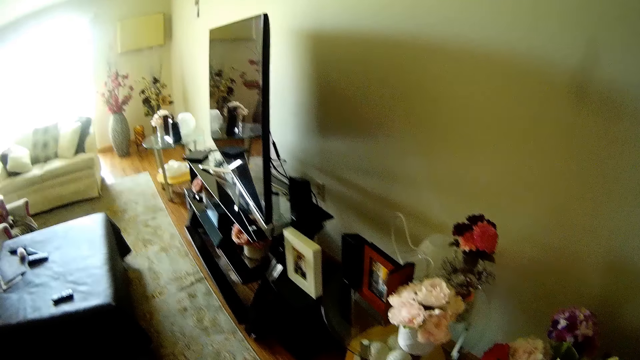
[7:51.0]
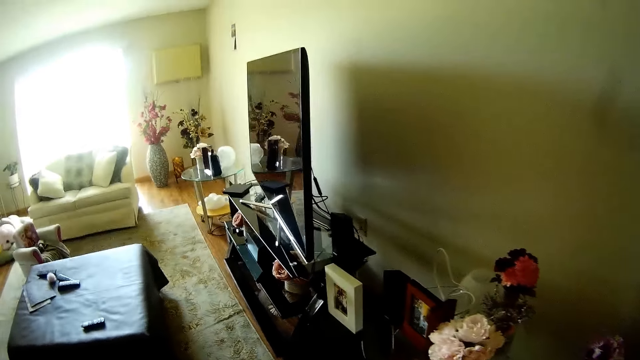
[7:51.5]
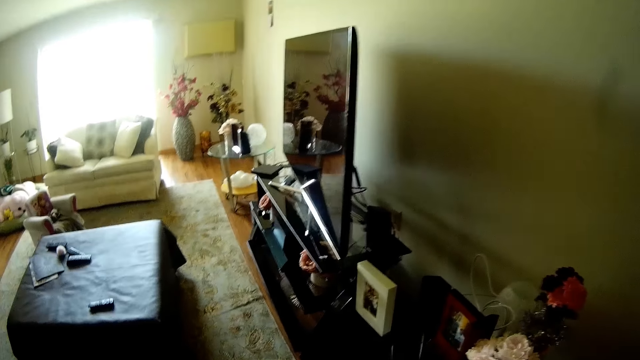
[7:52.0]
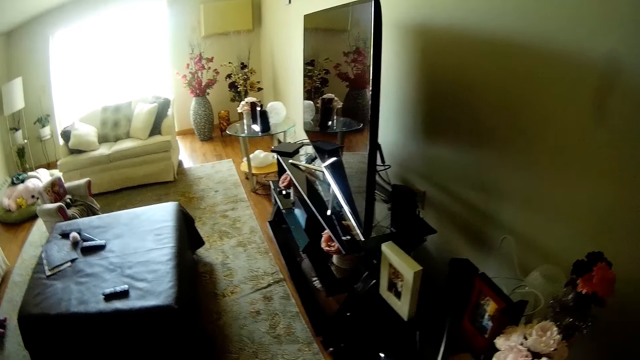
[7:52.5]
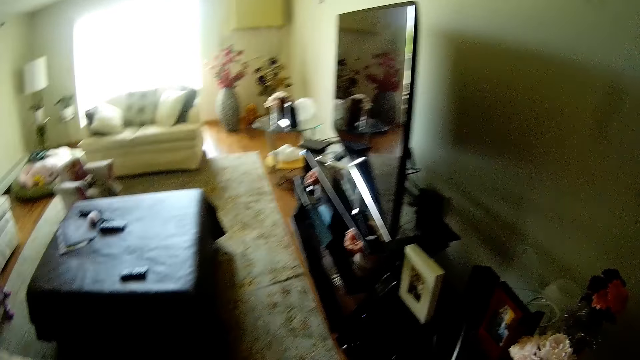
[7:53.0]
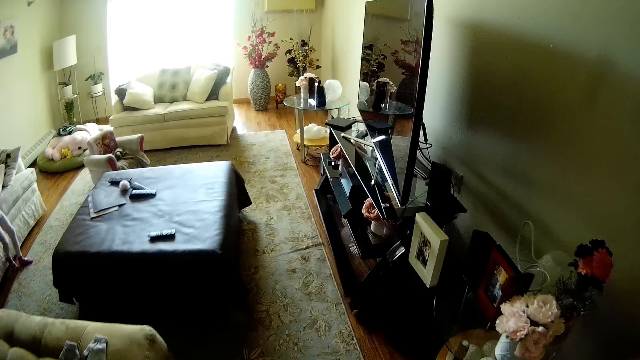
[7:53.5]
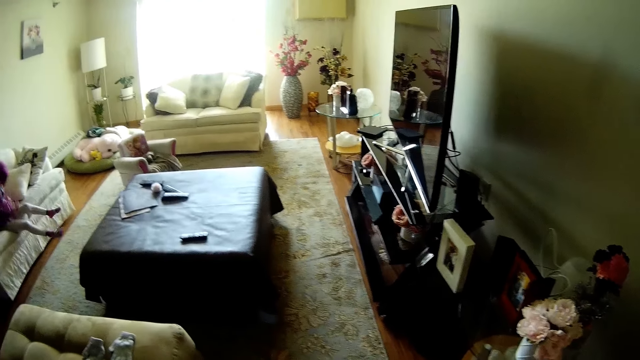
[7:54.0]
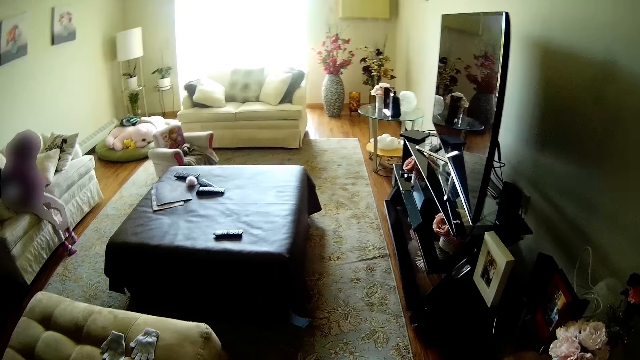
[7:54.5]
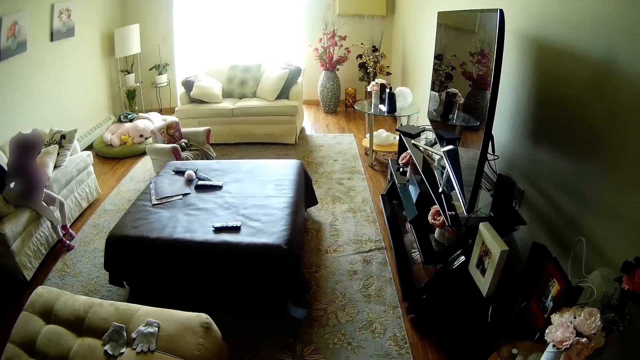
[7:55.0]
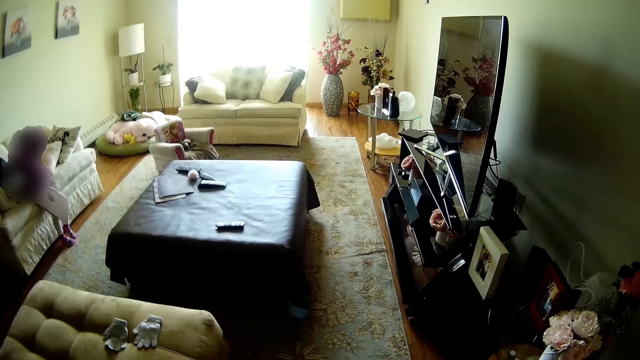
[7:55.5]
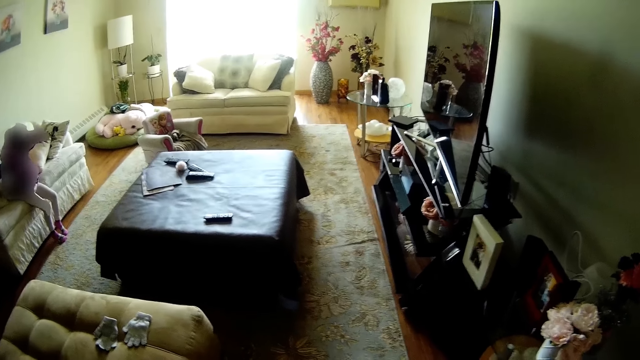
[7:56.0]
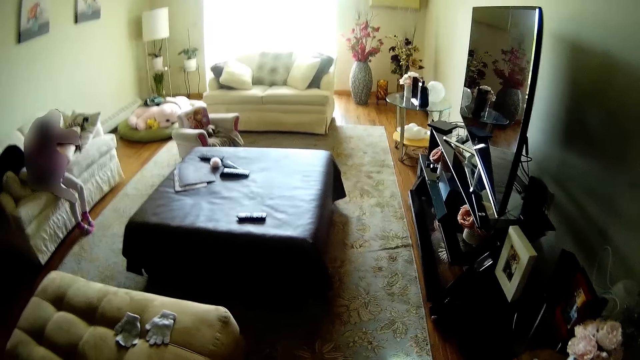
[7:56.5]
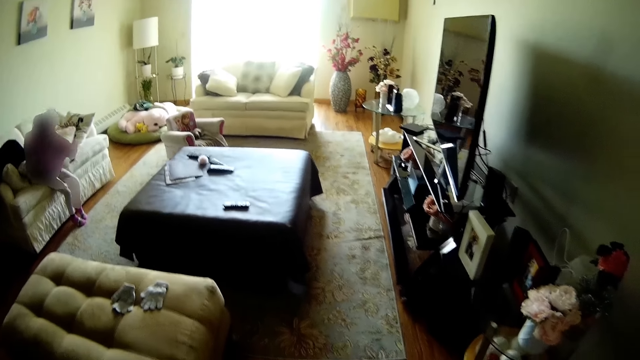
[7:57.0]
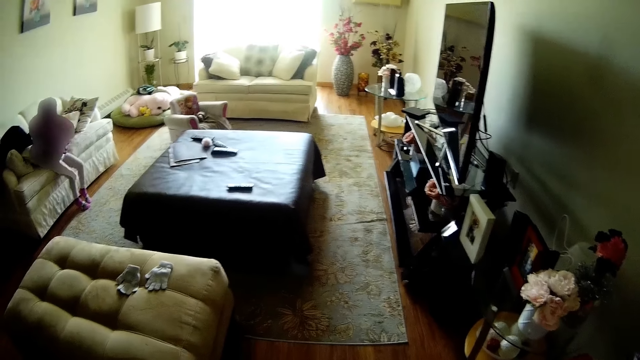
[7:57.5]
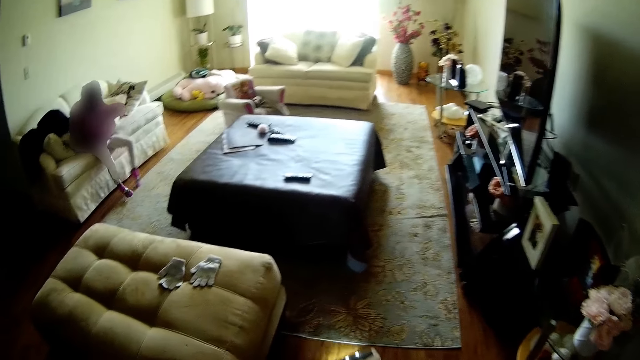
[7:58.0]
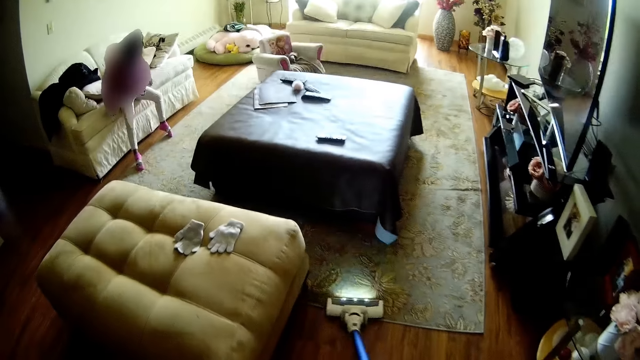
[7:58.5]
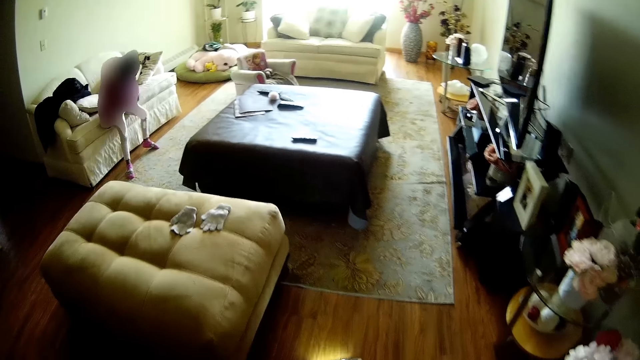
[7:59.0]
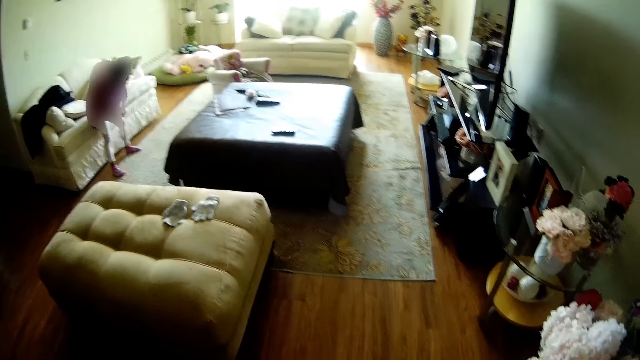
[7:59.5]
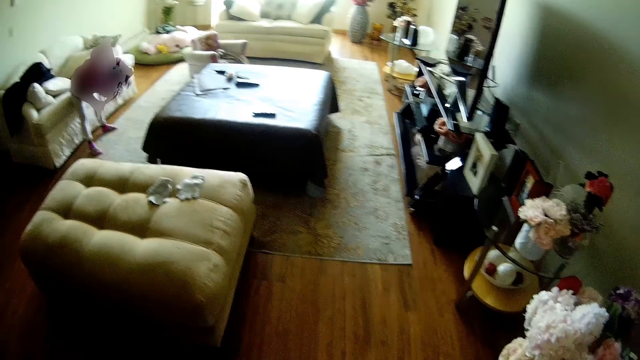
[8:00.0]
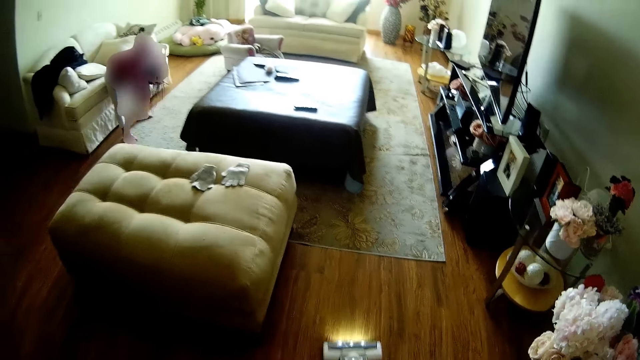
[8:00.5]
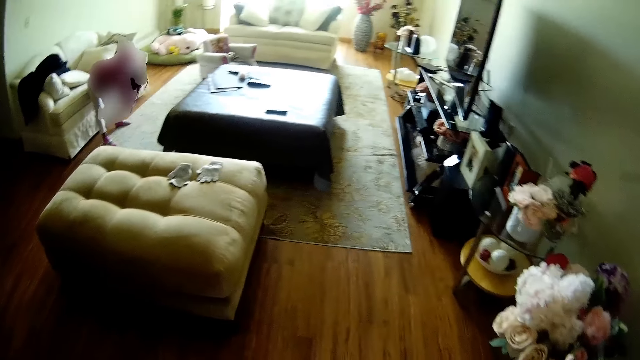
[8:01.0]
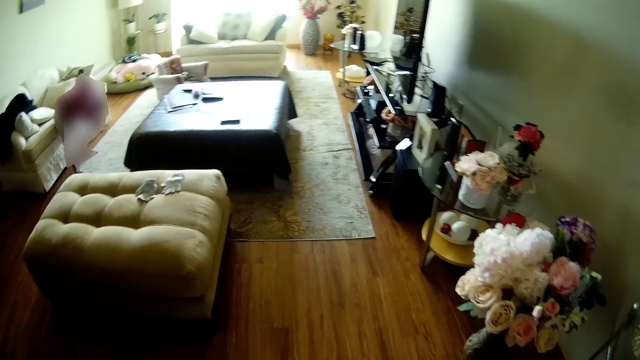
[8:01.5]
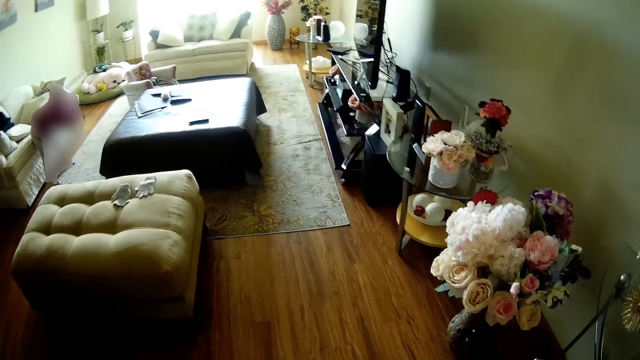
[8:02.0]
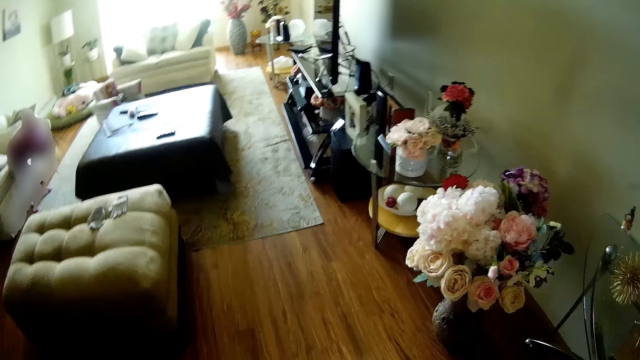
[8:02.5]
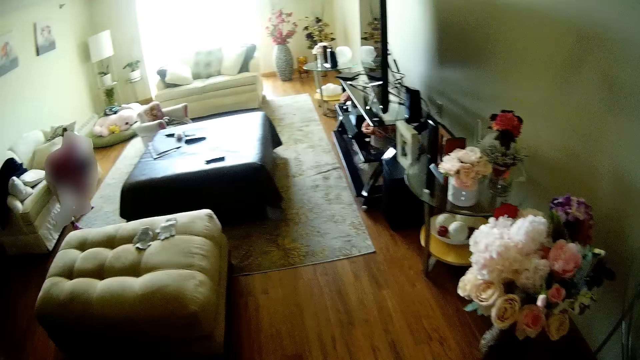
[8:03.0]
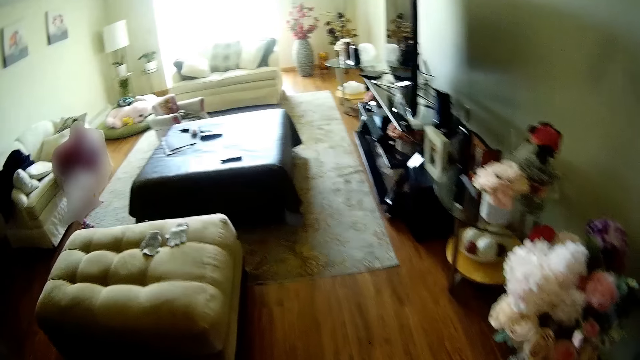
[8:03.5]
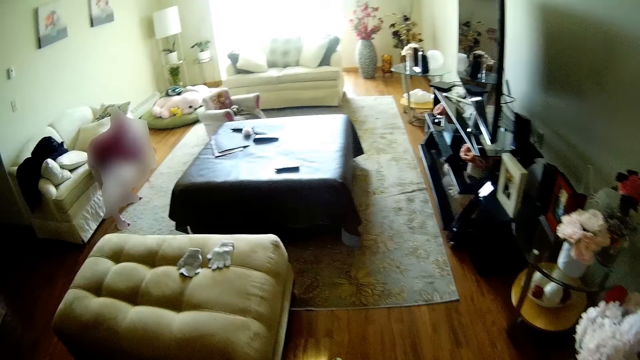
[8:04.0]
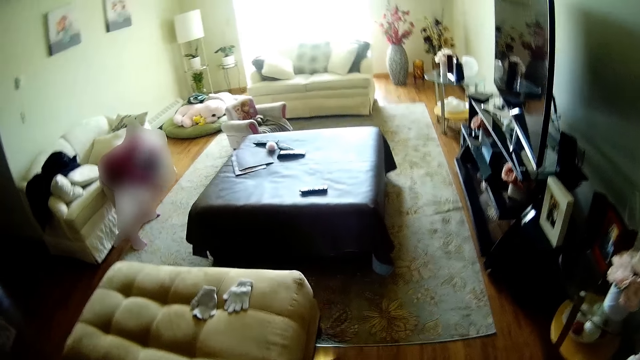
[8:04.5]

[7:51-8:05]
The kid sits on a sofa. The kid dusts her hair with her hands. The camera wearer vacuum cleans the floor. The kid does something. The camera wearer vacuum cleans the carpet. They vacuum clean the floor.

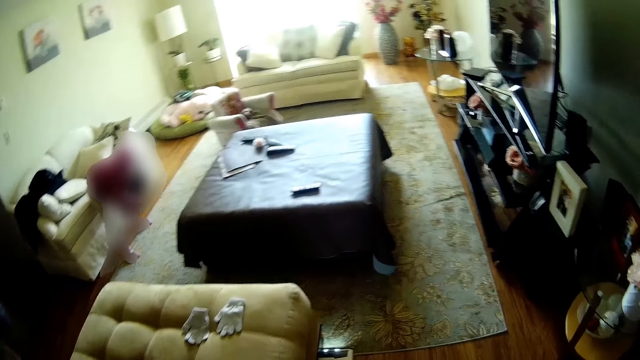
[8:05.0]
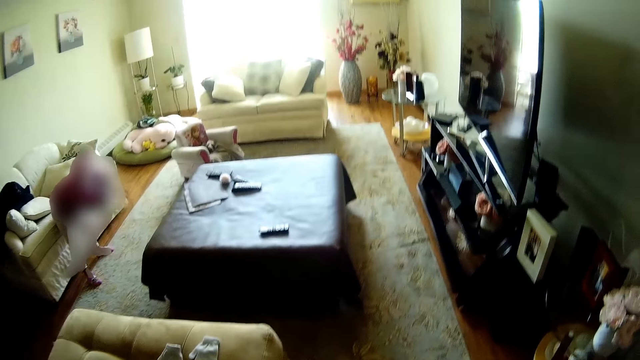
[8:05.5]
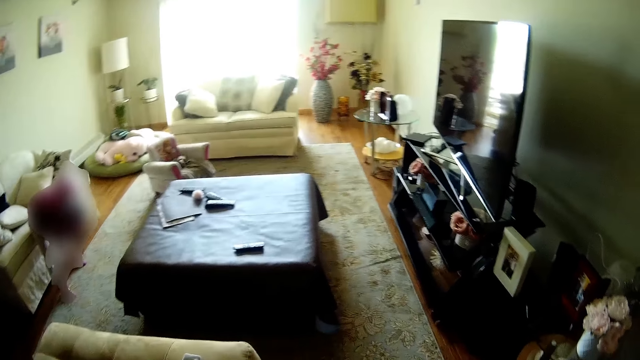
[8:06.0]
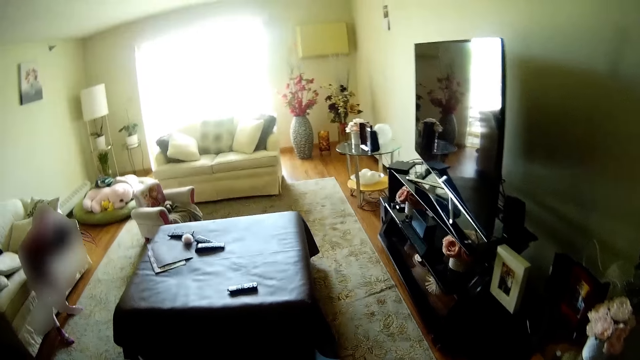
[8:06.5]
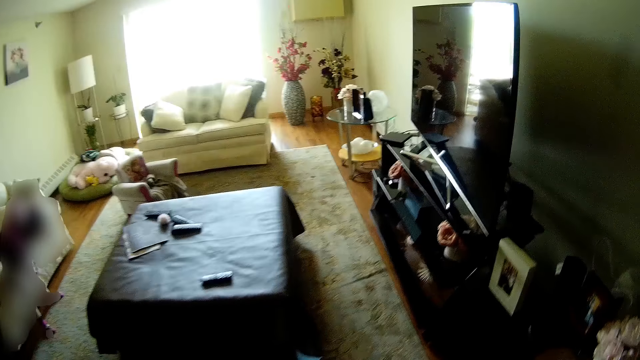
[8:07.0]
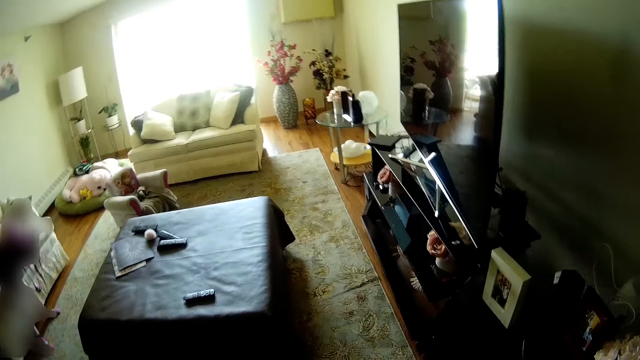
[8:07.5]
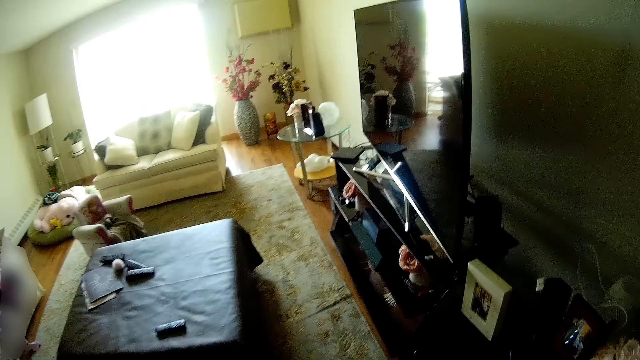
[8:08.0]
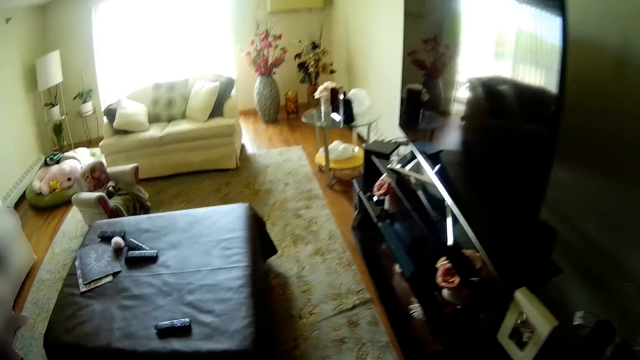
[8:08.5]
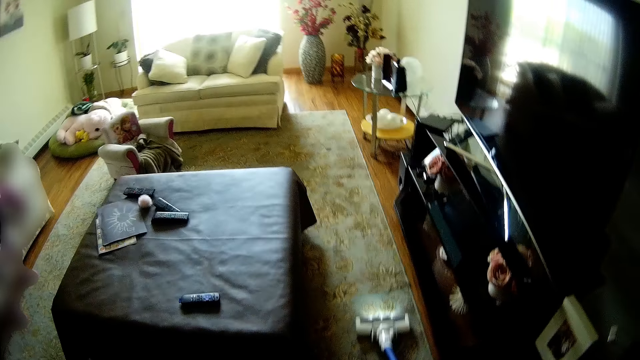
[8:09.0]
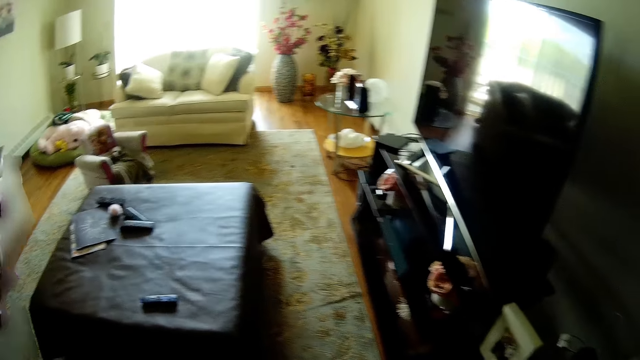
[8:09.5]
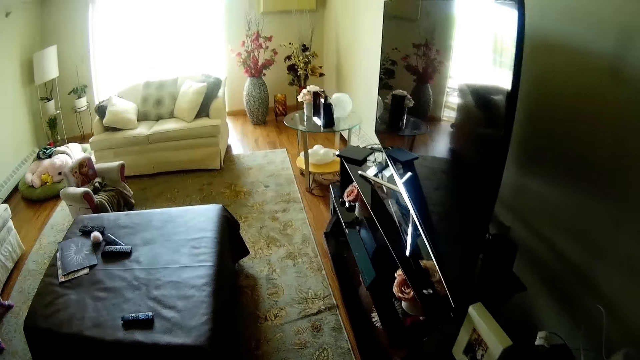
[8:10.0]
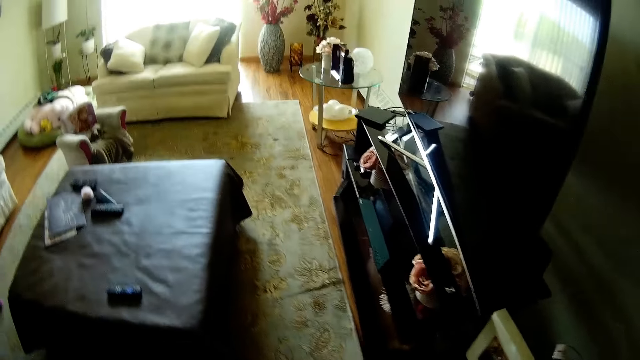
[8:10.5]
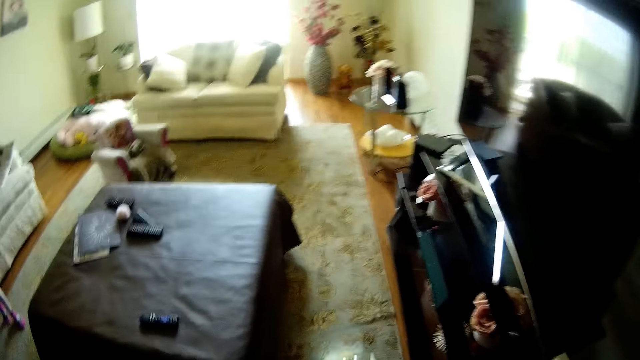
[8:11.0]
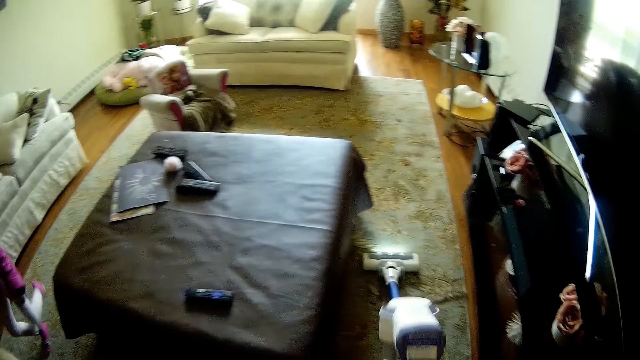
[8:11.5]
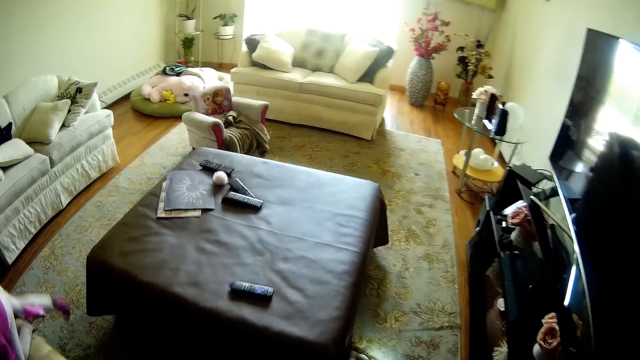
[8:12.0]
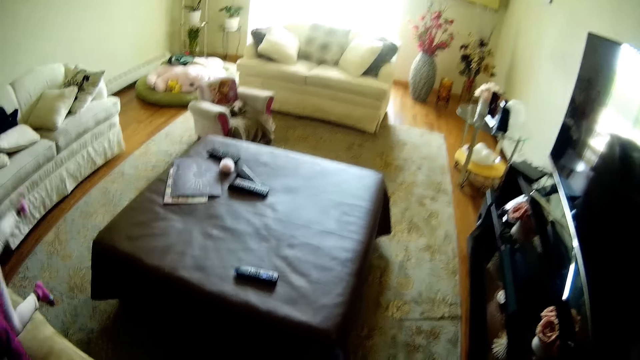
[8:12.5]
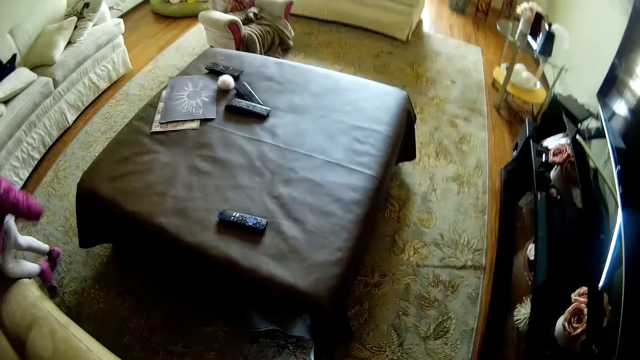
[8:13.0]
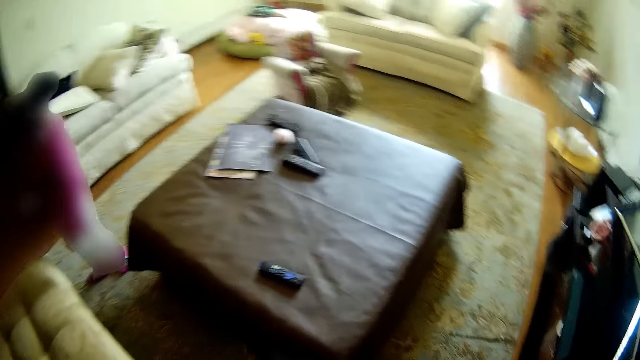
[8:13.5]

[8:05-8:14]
The camera wearer vacuum cleans the carpet.
